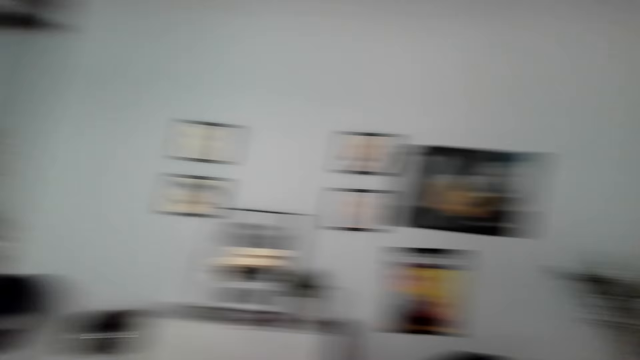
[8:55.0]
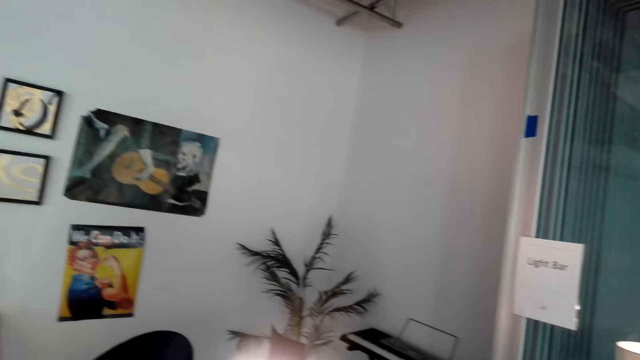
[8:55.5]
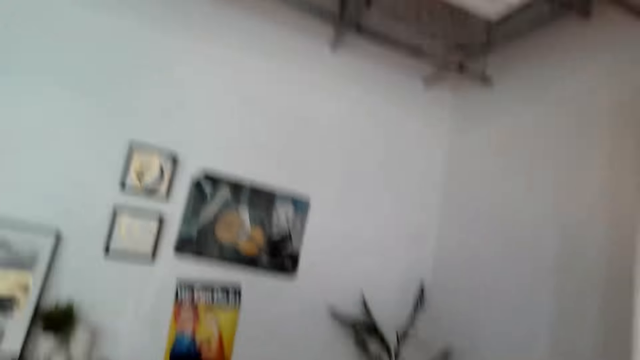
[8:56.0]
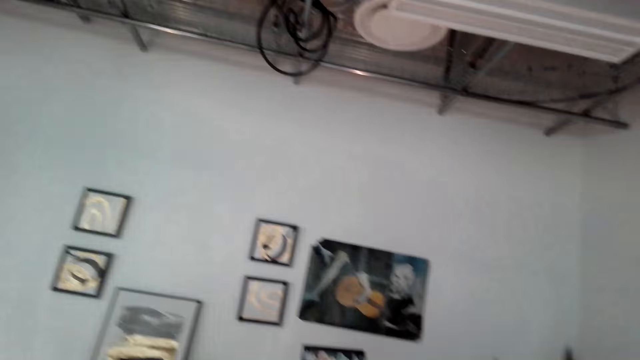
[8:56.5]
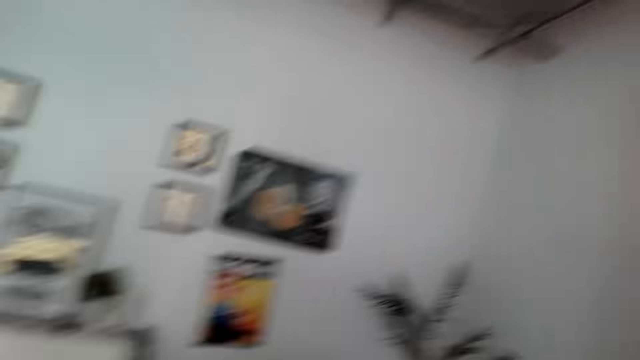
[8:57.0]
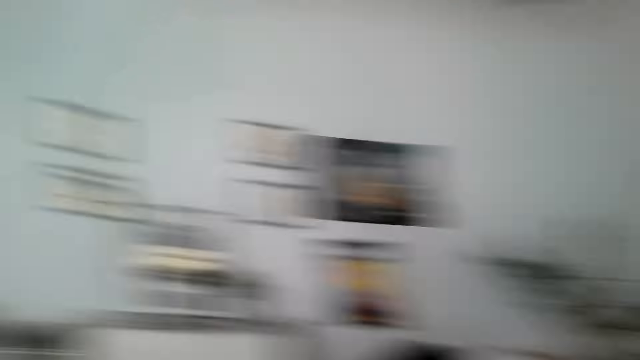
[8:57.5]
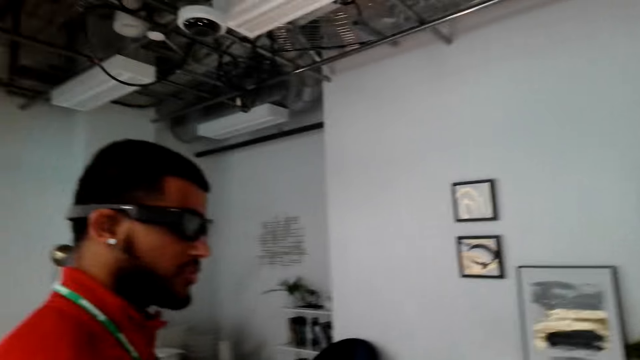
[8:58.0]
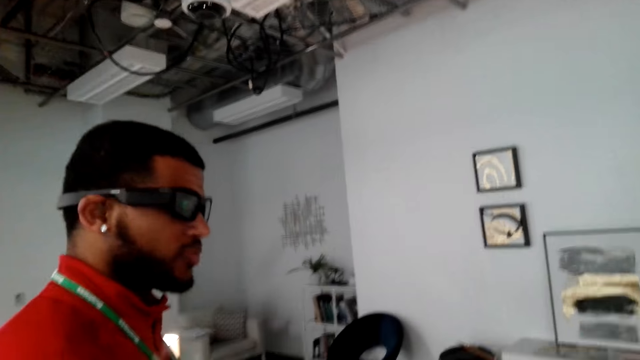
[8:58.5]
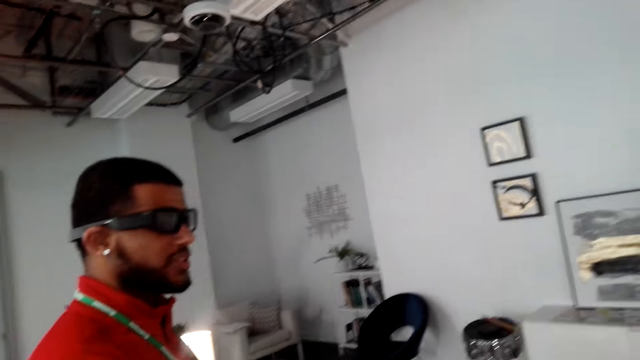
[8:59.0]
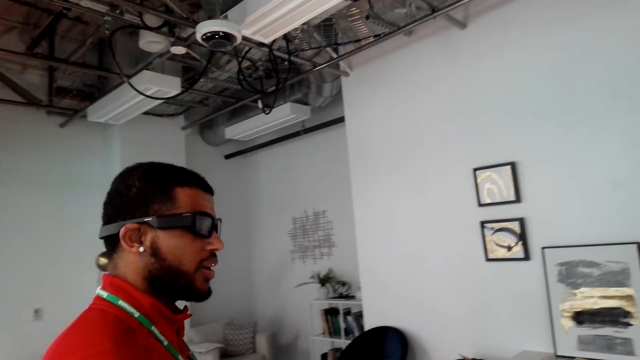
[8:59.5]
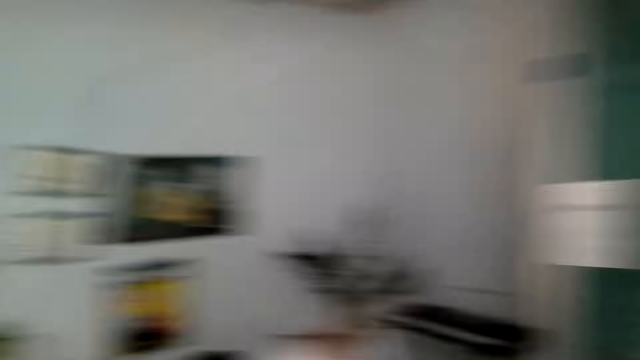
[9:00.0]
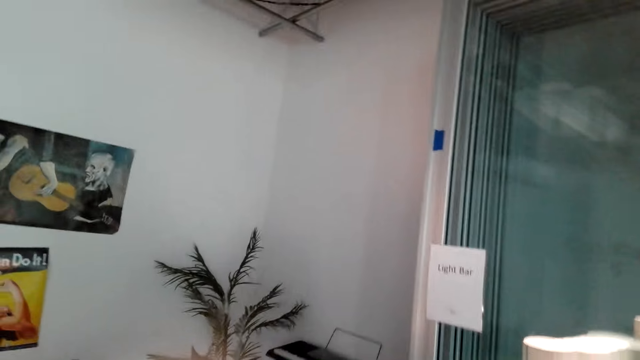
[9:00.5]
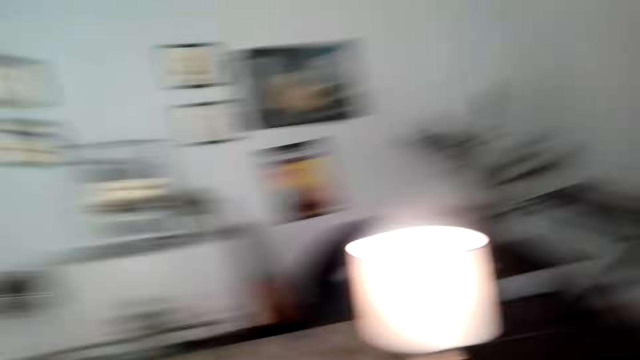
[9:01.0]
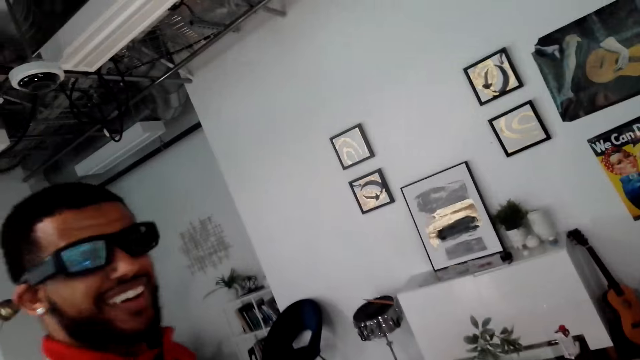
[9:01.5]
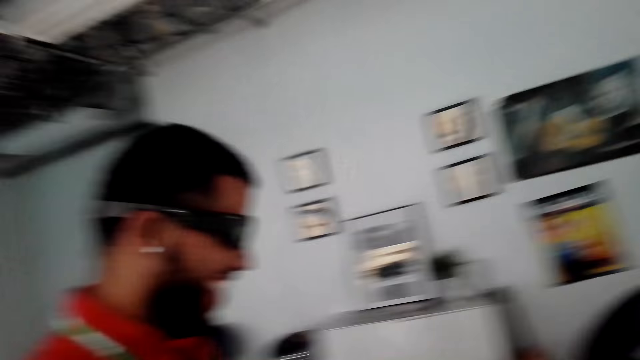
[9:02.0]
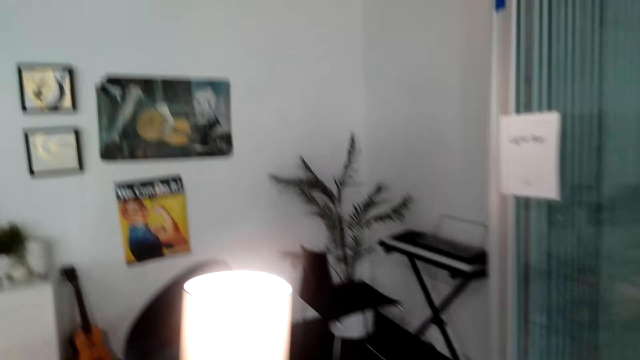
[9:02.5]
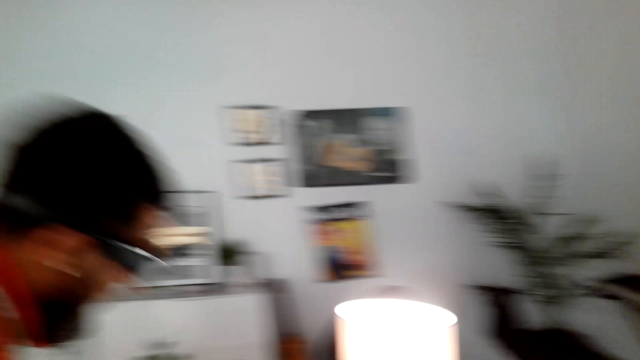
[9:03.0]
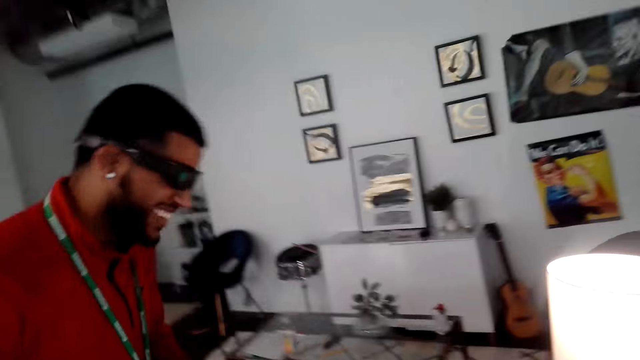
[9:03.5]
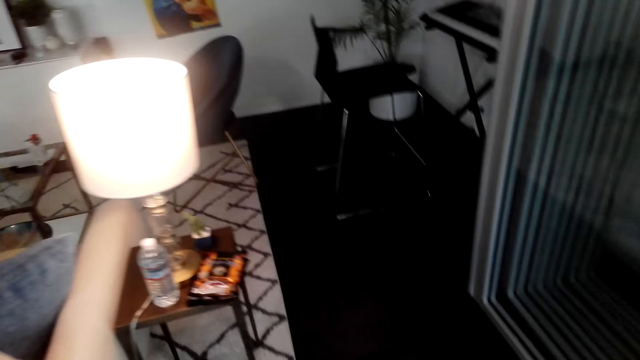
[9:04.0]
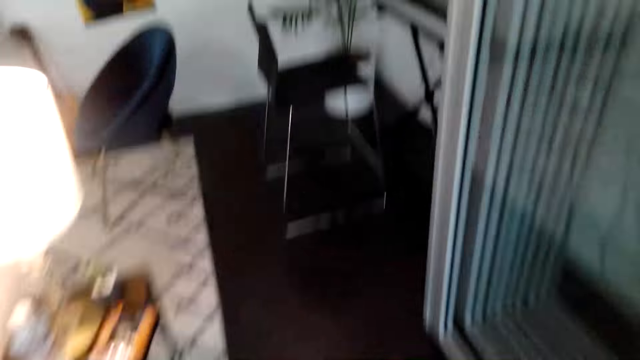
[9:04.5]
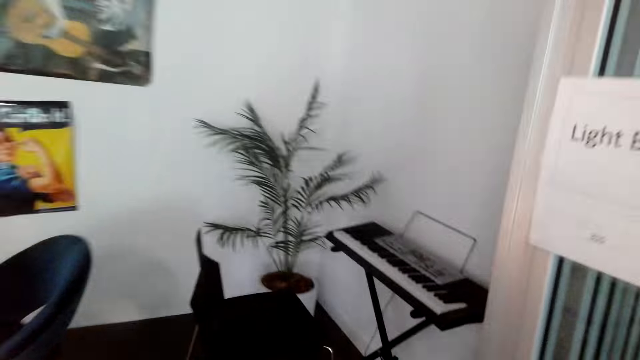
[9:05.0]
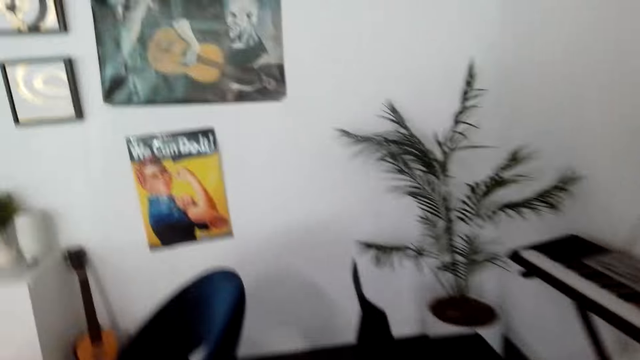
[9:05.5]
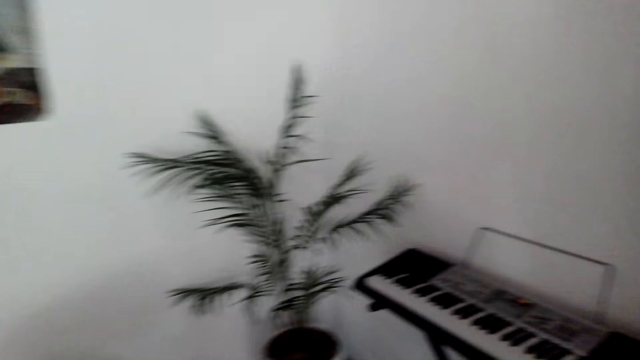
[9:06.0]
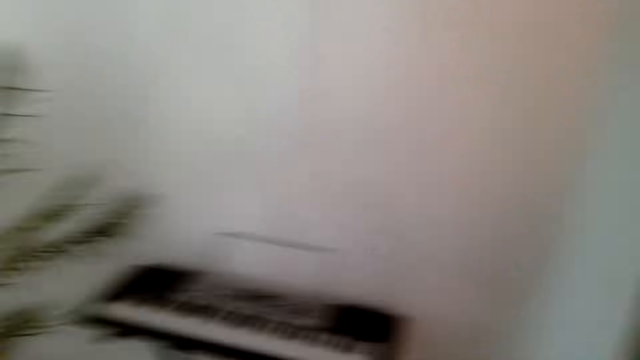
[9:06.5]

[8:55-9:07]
A man dialogues with the camera wearer. The camera wearer looks at a piano. The man dialogues with the camera wearer. The camera wearer walks towards the piano. The man laughs. The camera wearer walks towards the piano.

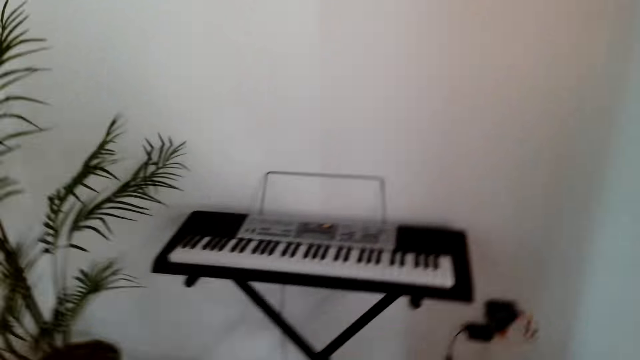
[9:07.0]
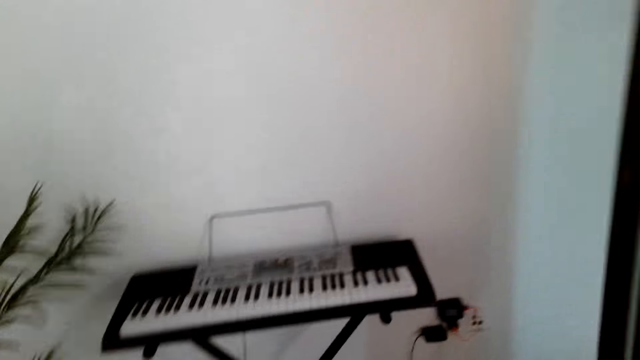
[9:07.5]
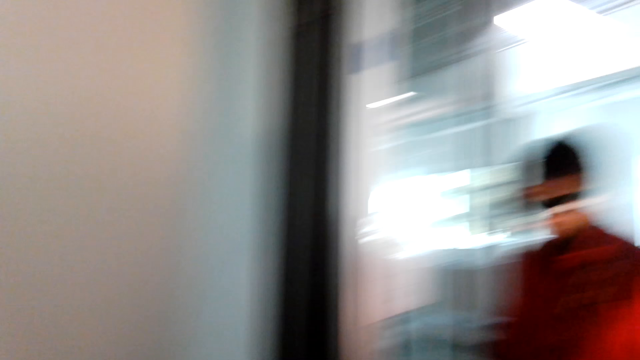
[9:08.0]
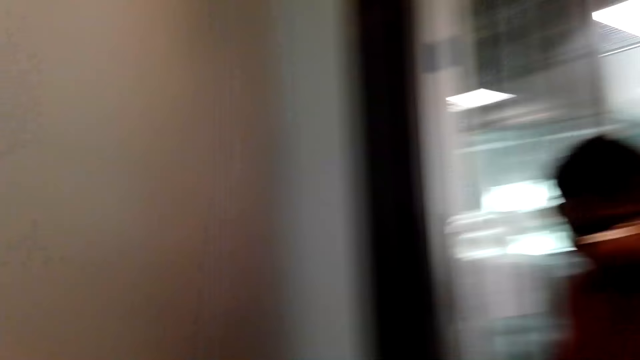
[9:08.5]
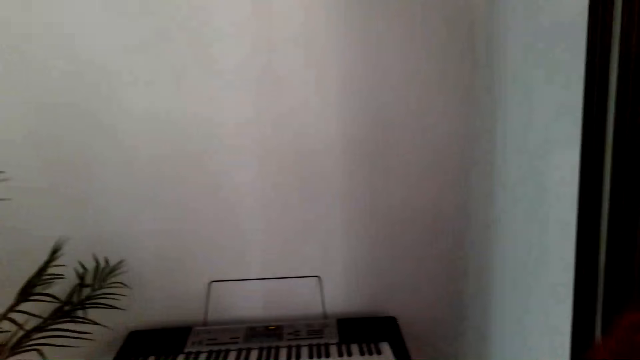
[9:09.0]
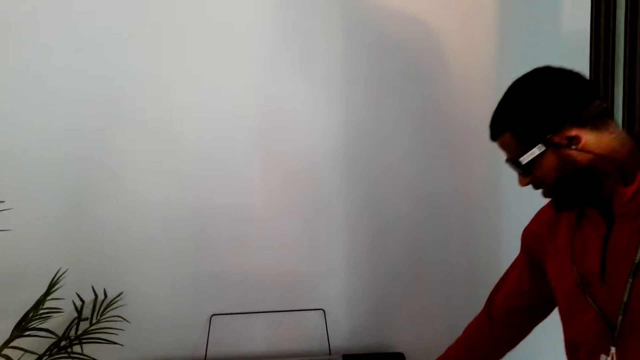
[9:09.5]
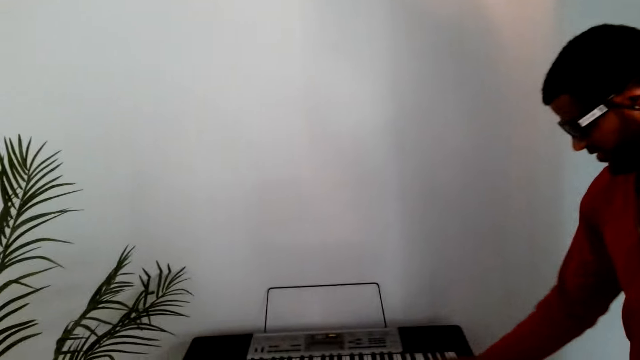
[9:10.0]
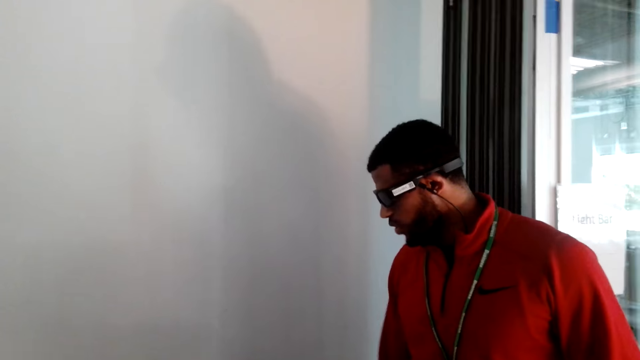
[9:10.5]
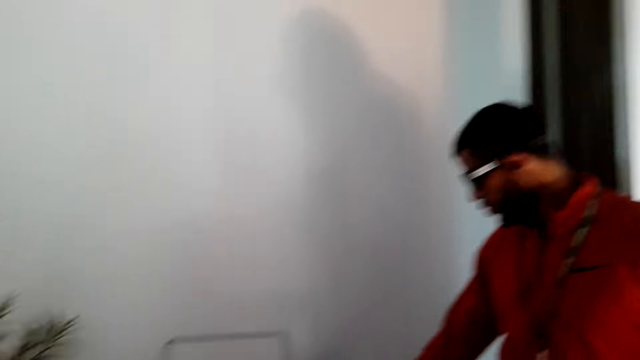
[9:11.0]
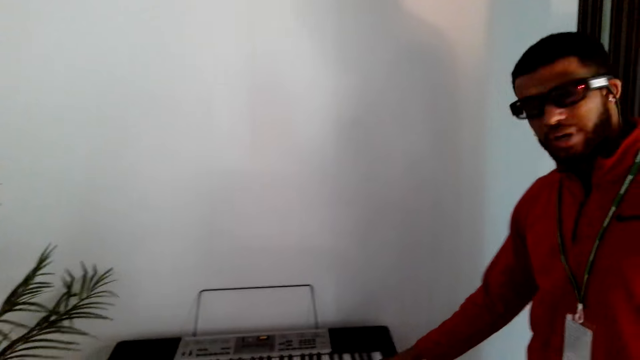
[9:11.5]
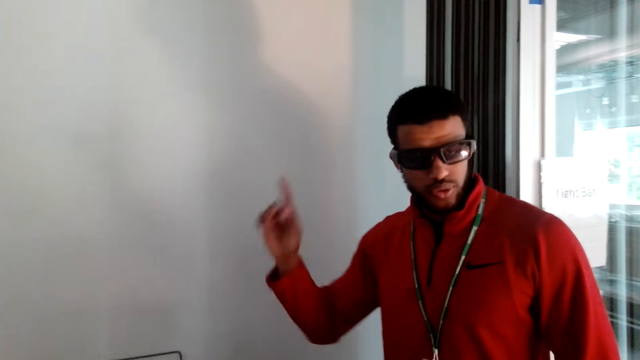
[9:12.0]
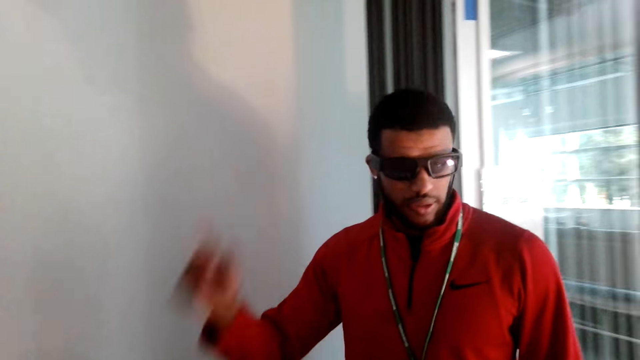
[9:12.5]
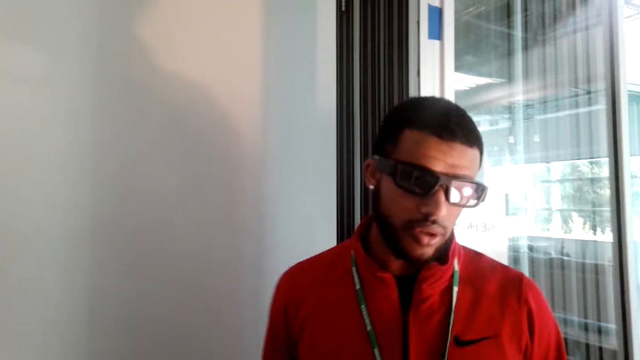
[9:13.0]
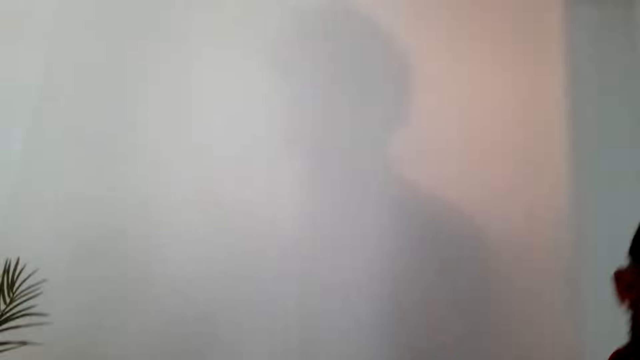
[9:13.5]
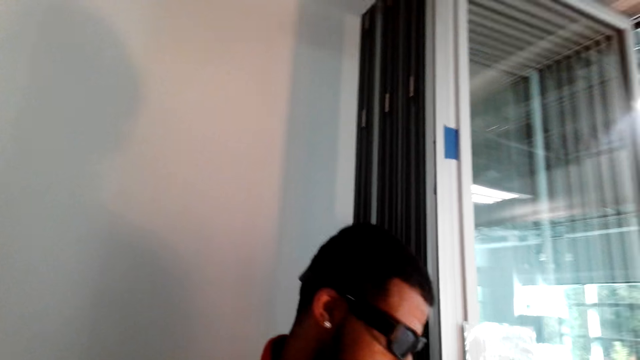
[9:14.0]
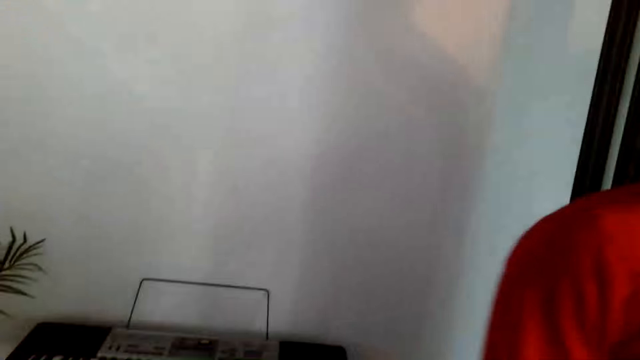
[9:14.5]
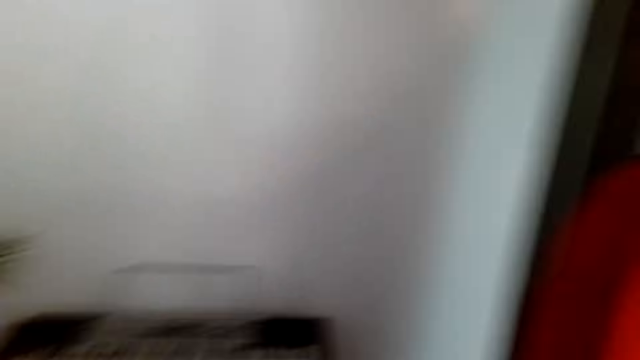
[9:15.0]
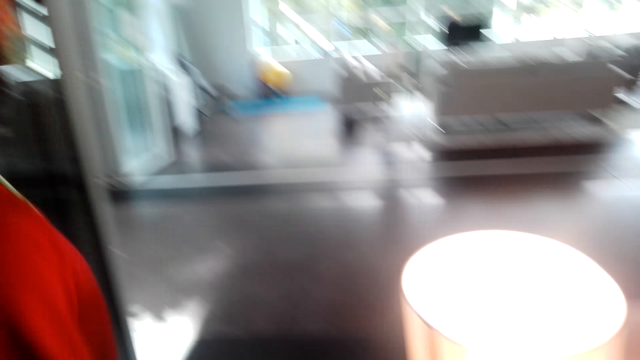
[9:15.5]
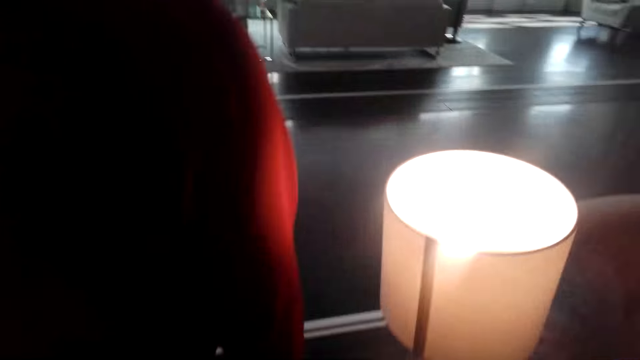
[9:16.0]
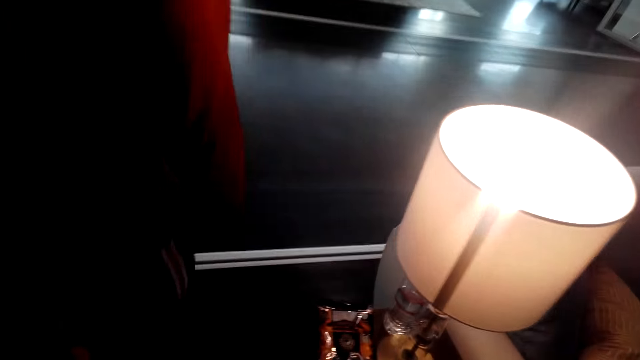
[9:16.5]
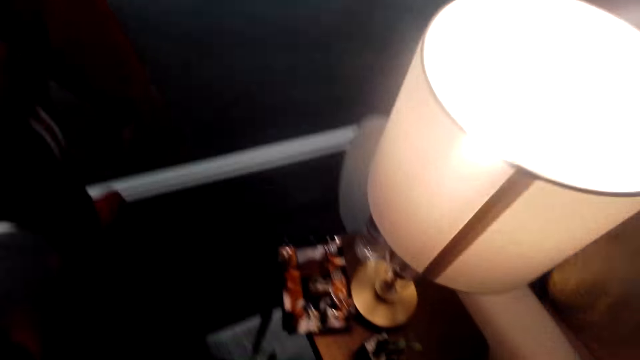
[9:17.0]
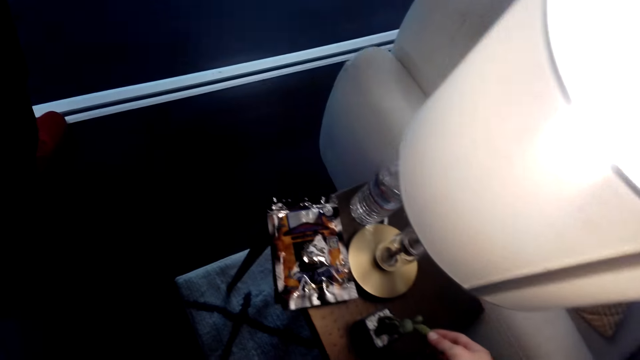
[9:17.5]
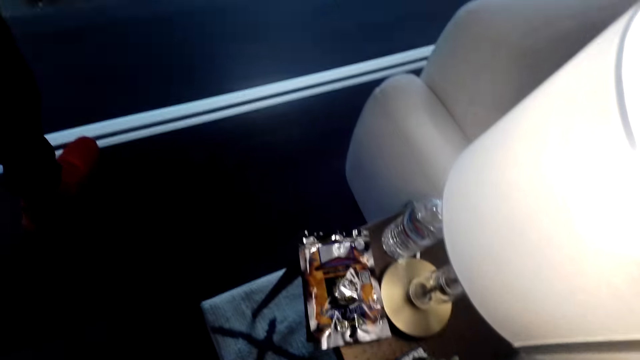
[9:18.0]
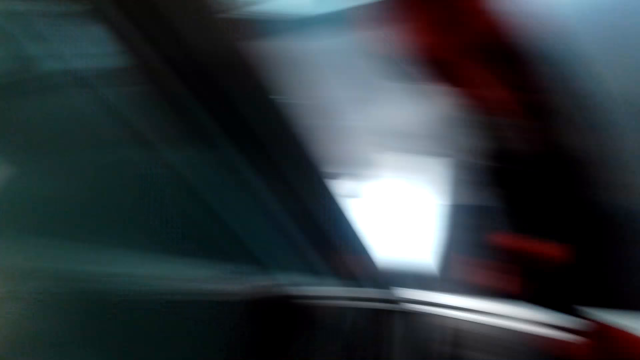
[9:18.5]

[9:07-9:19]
A man dialogues with the camera wearer. The man touches the piano keyboard with his hand. The man exits the room. The camera wearer dialogues with the man.
